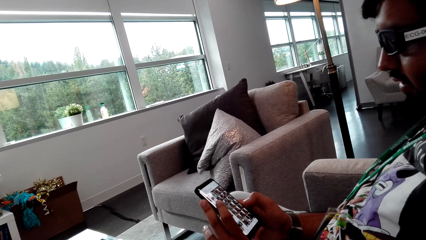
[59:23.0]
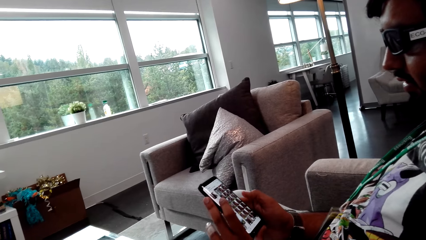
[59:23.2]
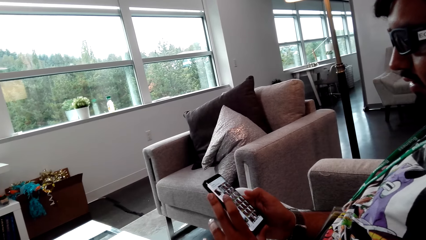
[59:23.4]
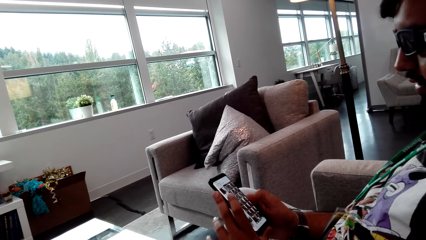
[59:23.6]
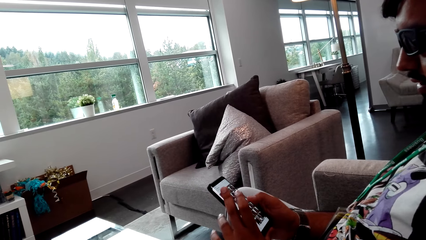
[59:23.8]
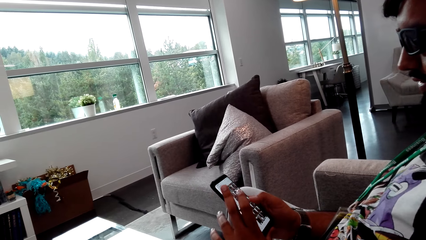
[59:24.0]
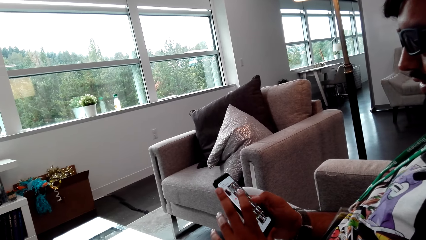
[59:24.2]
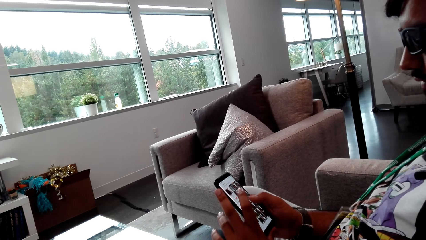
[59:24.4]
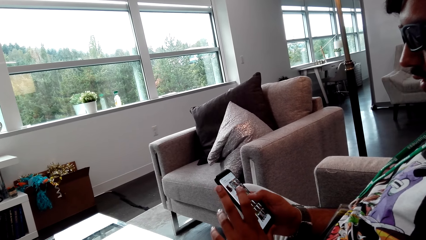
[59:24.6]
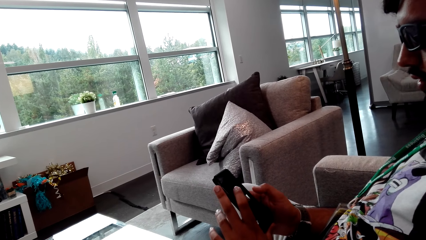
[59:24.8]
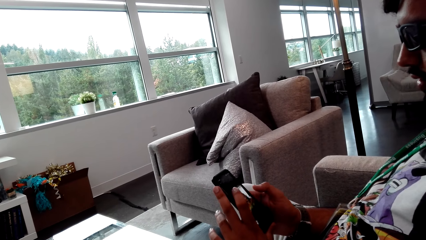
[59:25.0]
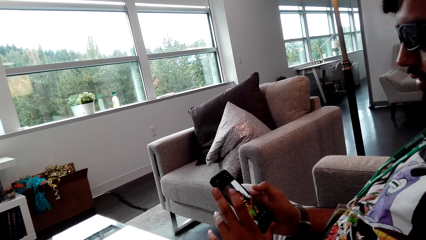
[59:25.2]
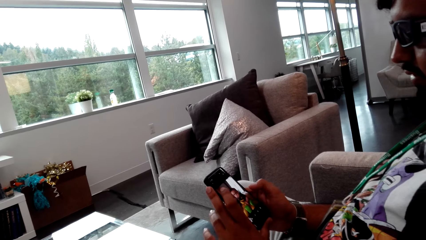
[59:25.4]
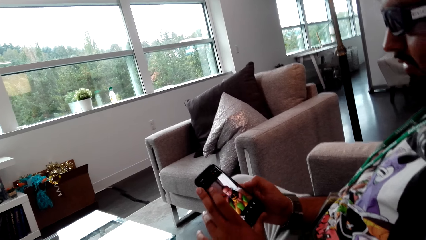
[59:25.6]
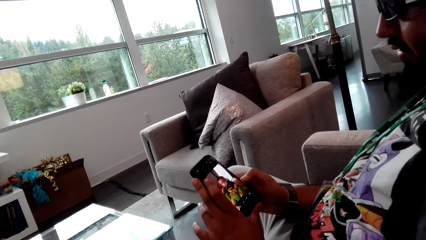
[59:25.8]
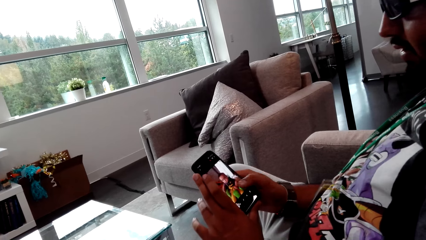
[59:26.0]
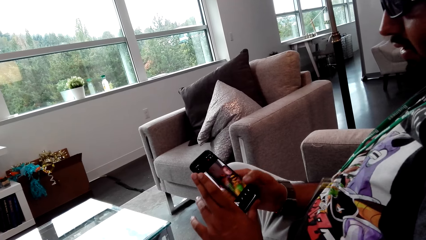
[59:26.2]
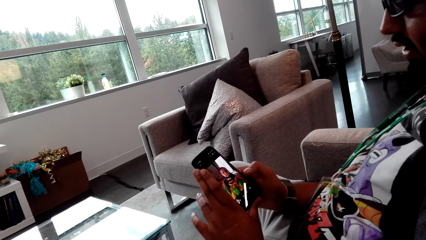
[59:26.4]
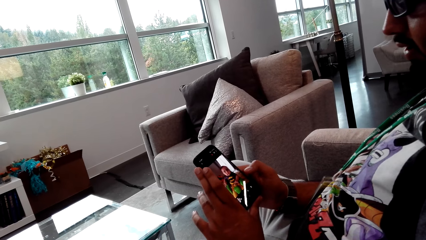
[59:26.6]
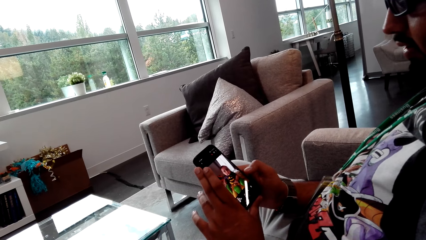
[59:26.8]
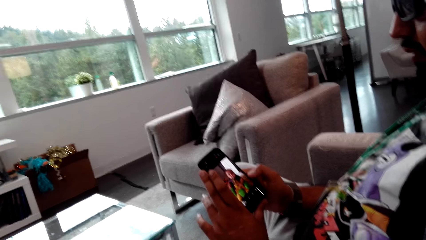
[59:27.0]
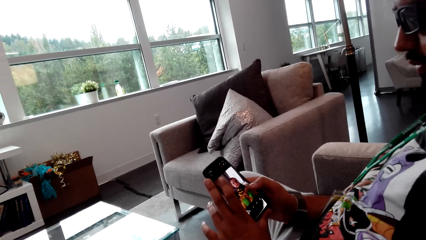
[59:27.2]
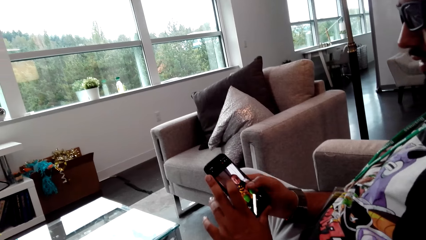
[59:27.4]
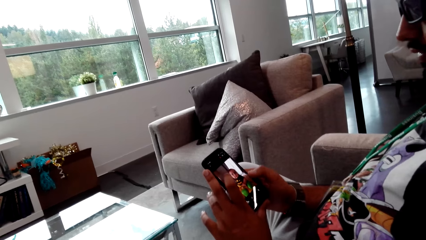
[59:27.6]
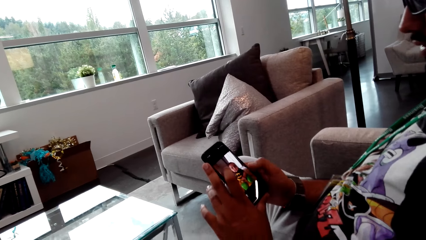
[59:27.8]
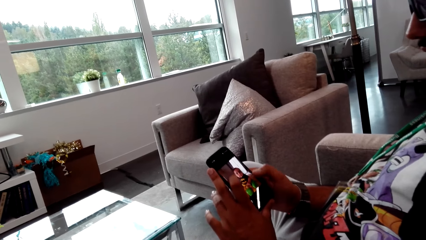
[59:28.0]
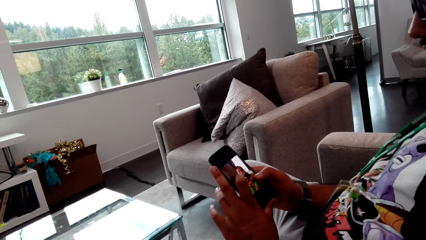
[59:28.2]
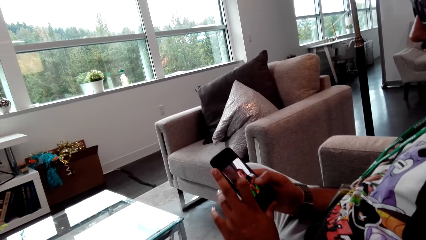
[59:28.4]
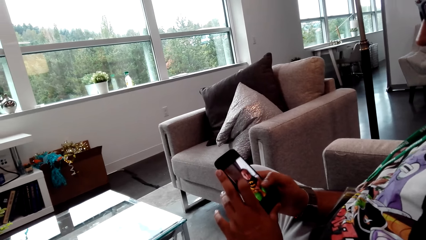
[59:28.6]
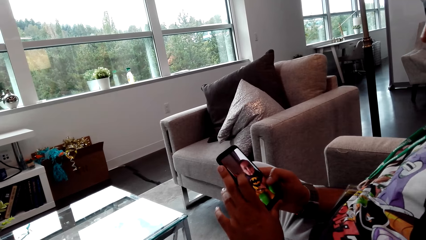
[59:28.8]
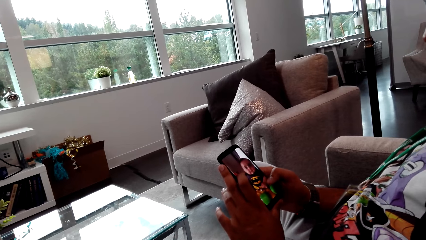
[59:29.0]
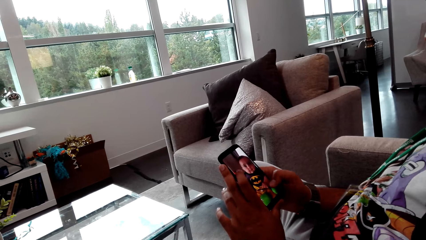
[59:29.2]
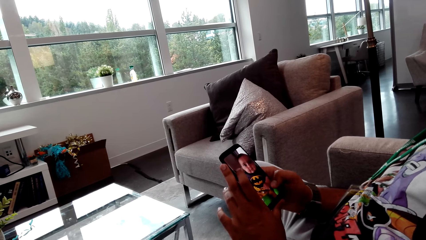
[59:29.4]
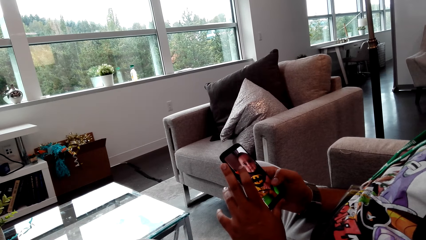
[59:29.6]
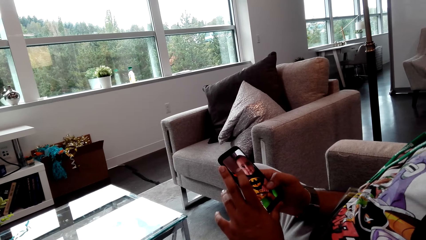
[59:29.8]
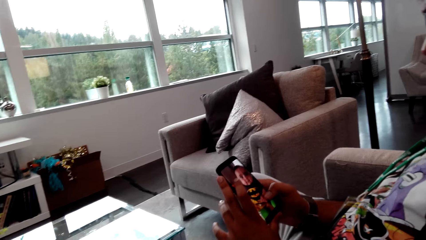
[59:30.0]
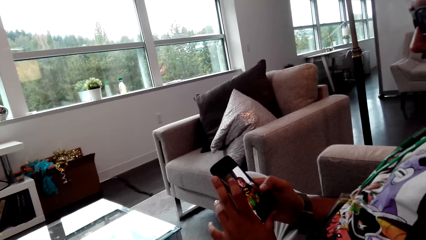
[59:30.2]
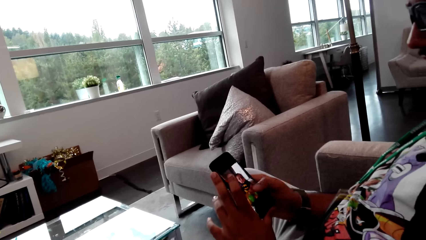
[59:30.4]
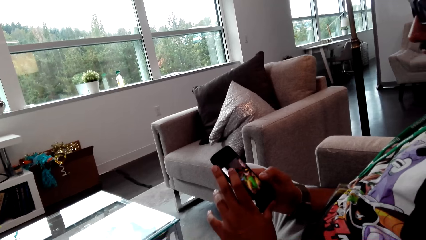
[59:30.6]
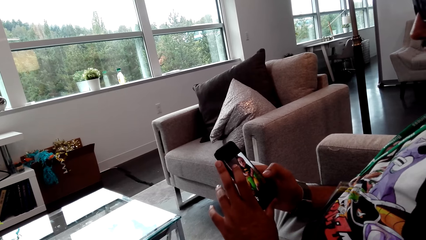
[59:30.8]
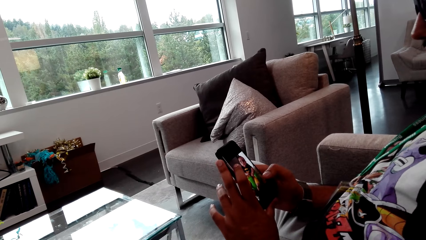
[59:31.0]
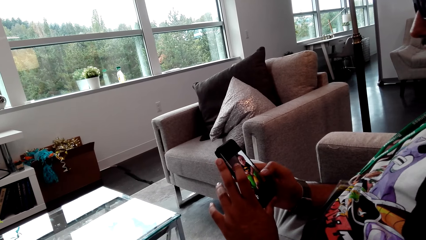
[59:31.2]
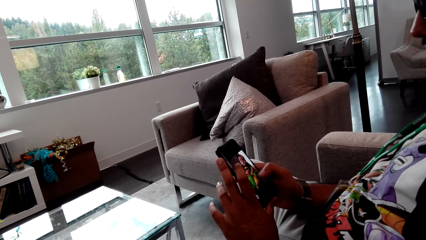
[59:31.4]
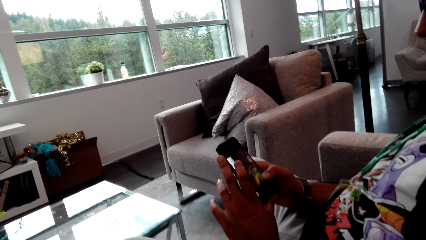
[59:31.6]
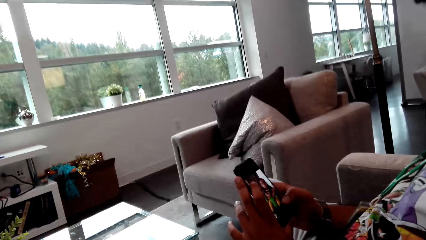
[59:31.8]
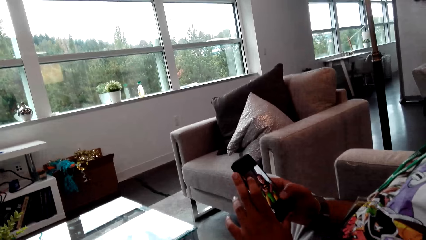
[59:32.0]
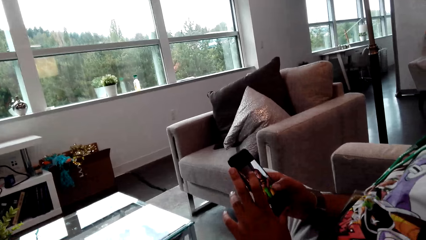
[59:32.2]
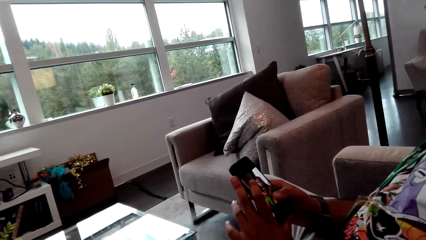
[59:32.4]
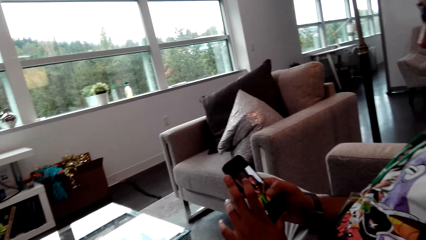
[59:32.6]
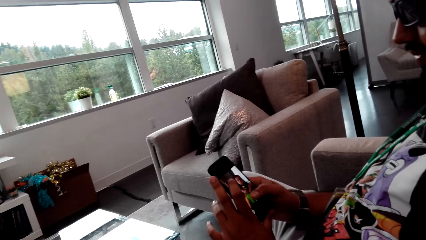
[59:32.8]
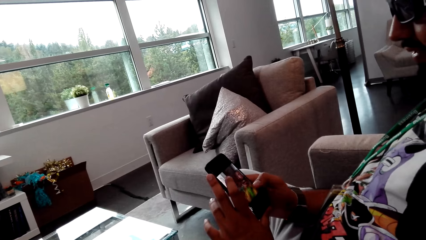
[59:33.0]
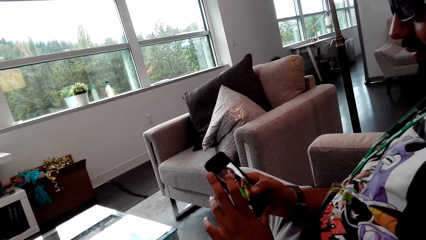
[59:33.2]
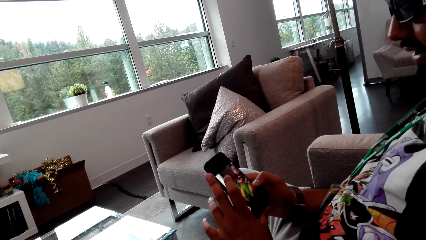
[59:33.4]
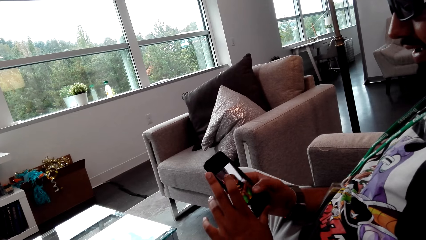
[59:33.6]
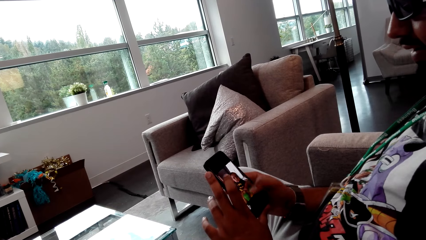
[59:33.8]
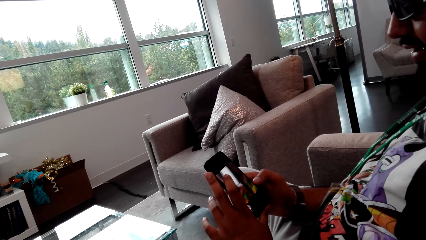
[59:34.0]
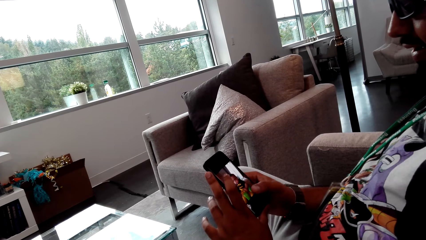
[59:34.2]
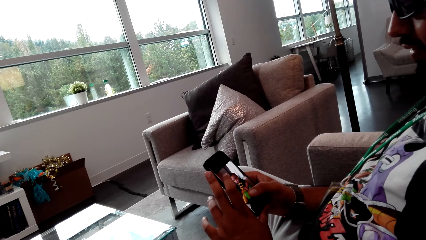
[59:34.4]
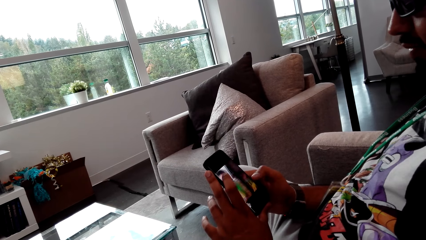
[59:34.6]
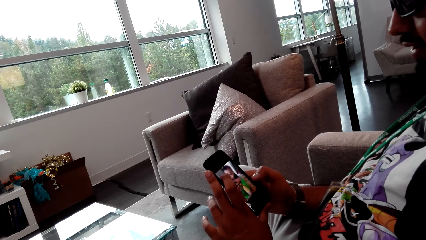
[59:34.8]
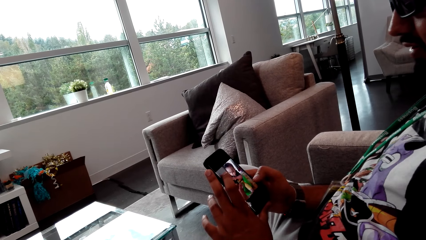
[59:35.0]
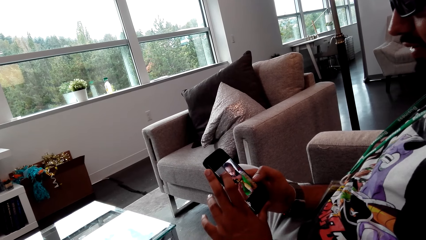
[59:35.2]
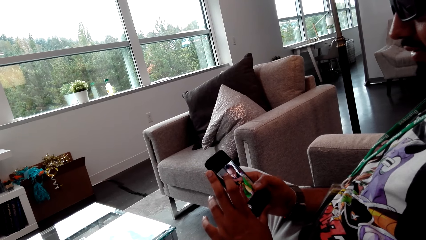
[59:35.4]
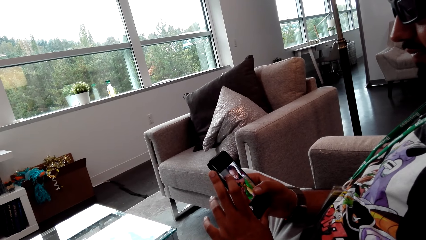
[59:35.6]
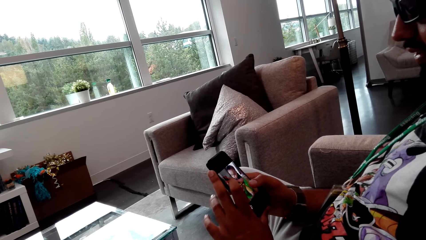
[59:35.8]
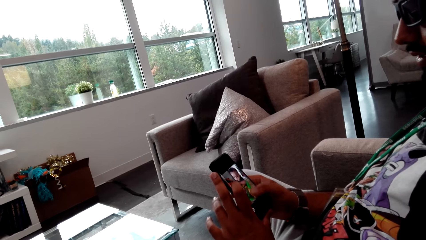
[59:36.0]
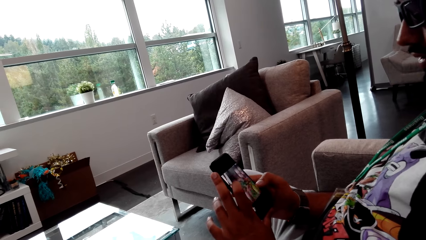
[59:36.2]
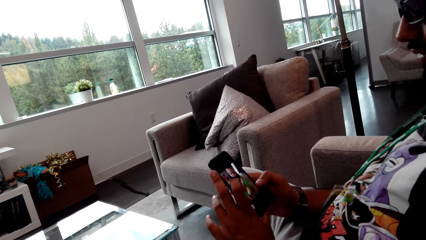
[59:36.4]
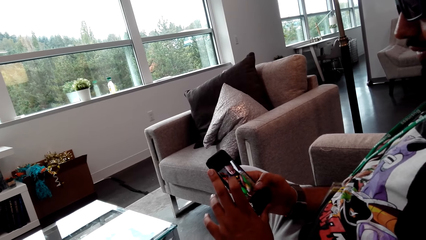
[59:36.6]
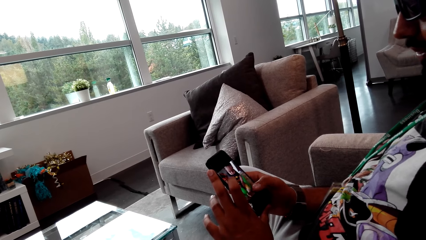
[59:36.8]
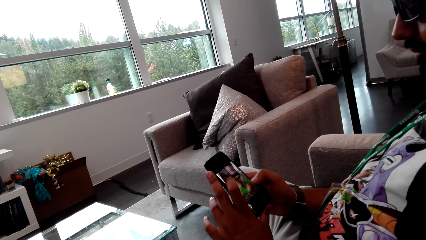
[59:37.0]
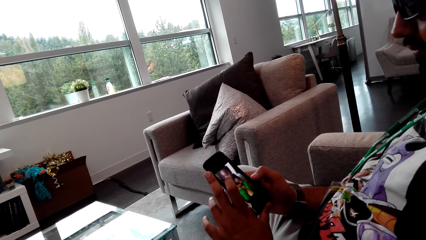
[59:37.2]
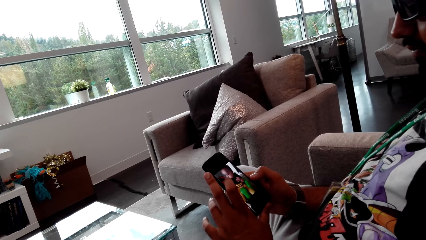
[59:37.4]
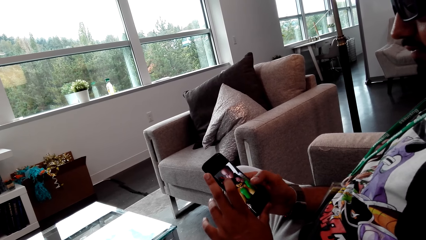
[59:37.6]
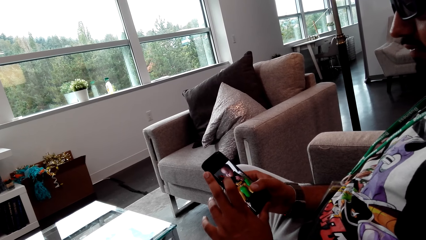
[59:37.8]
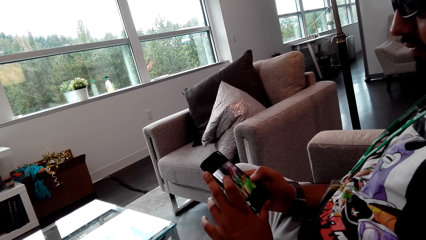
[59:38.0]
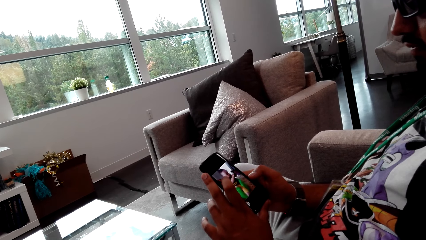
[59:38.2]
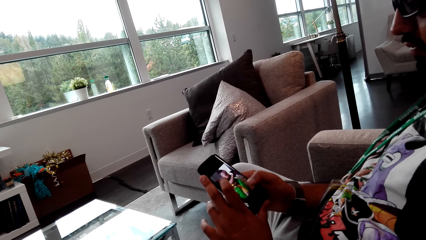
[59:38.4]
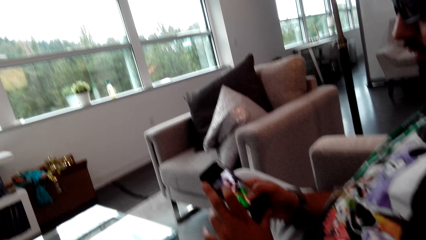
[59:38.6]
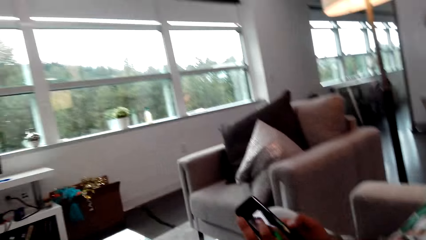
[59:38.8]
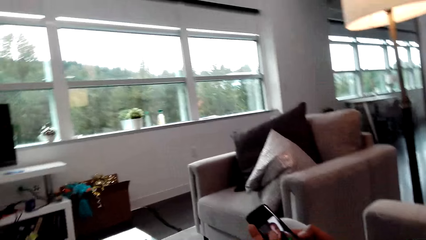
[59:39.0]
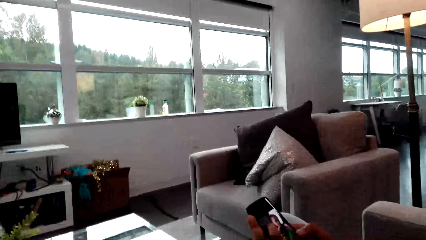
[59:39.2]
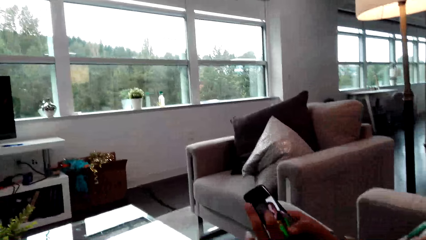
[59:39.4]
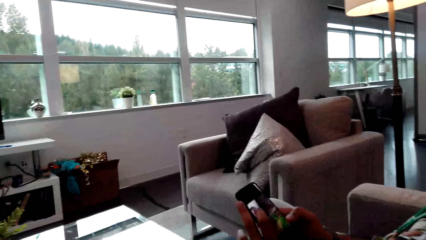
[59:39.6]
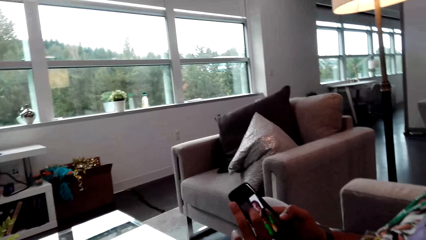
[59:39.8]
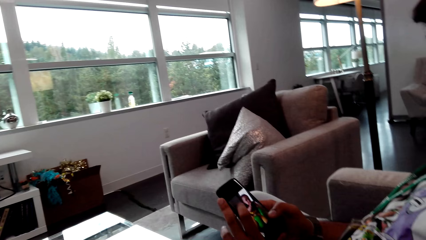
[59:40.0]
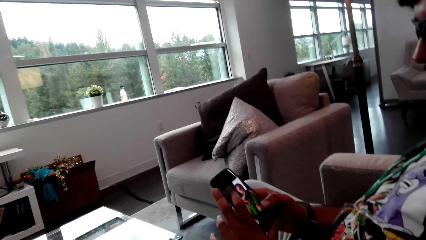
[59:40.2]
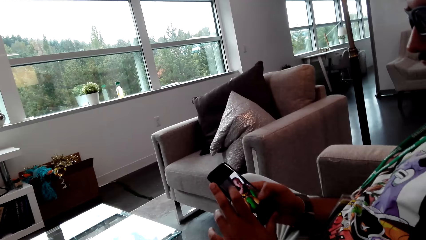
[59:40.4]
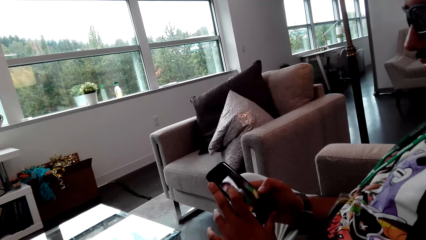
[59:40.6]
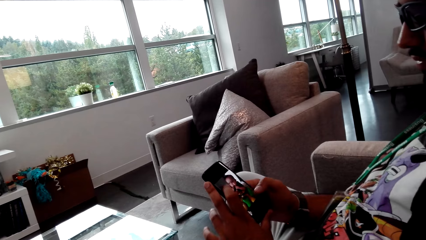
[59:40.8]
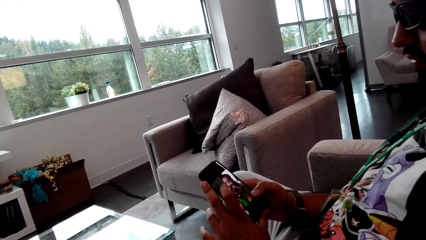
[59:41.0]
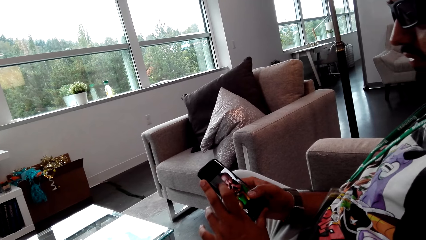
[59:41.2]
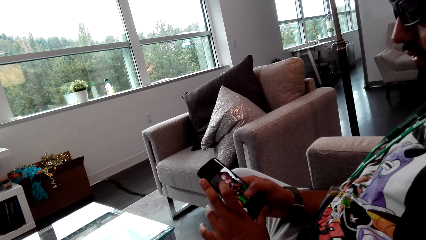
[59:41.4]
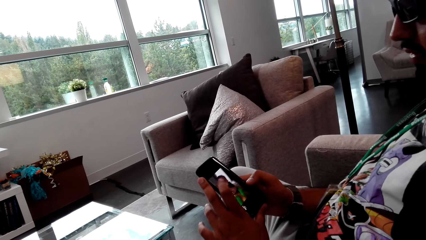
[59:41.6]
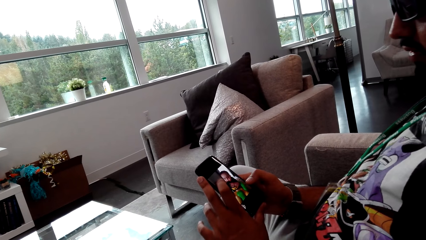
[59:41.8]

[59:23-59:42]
A man scrolls the phone. The man talks to the camera wearer. The man scrolls his phone. The camera wearer talks to the man. The man scrolls the phone.
